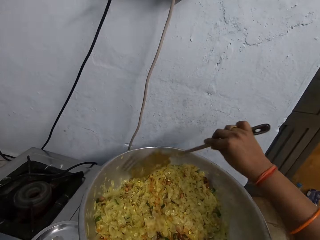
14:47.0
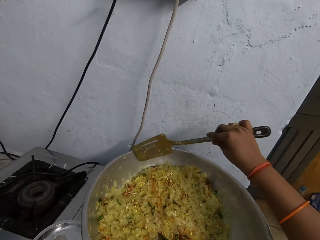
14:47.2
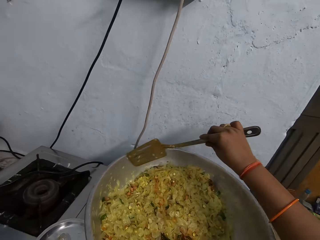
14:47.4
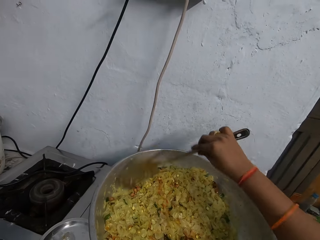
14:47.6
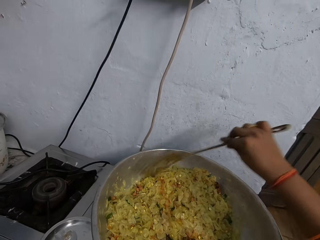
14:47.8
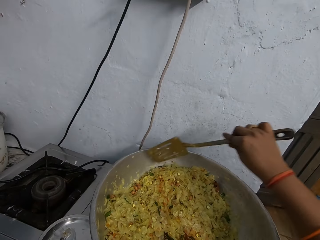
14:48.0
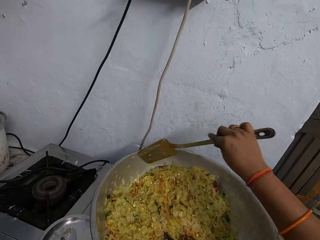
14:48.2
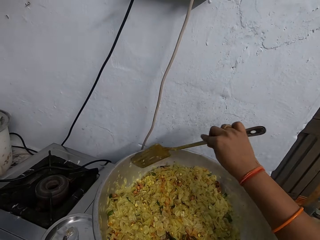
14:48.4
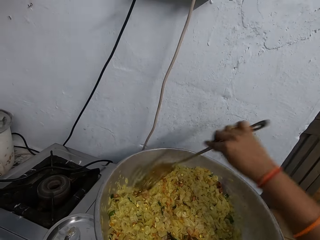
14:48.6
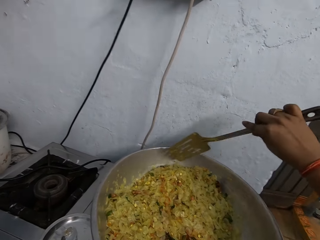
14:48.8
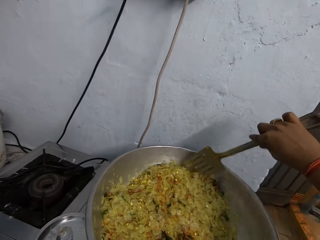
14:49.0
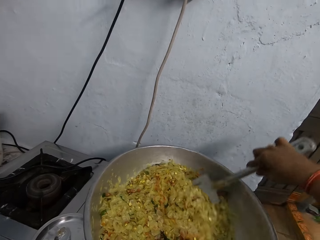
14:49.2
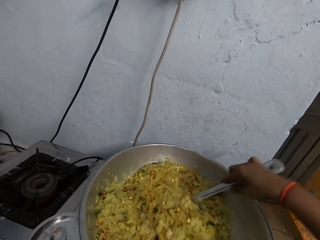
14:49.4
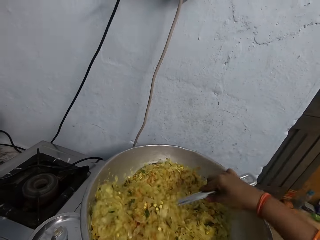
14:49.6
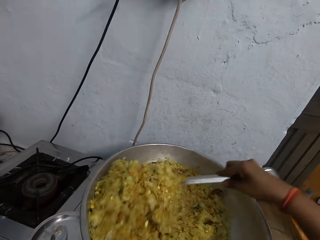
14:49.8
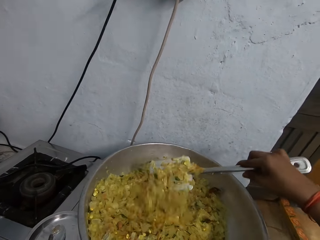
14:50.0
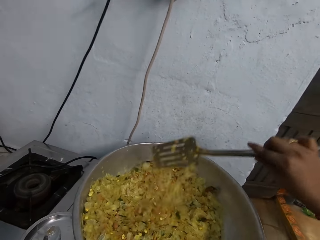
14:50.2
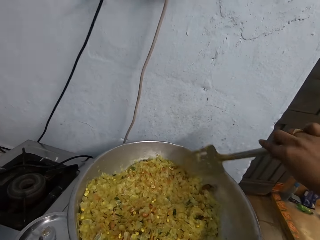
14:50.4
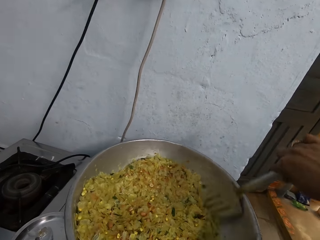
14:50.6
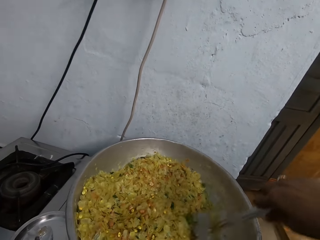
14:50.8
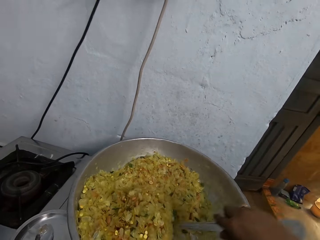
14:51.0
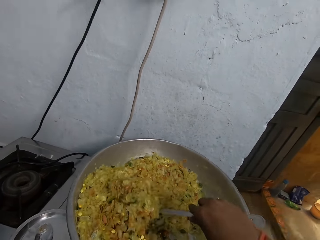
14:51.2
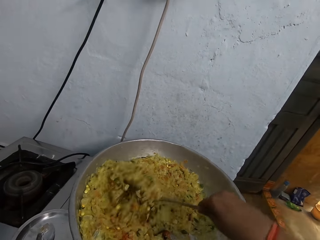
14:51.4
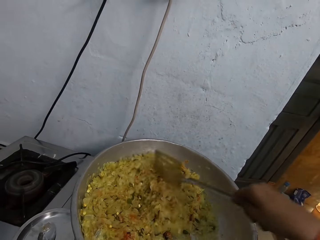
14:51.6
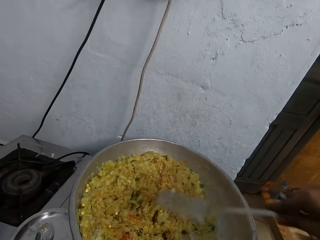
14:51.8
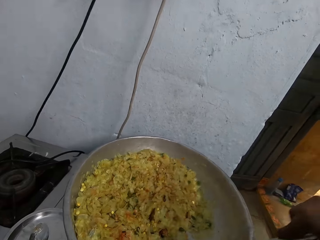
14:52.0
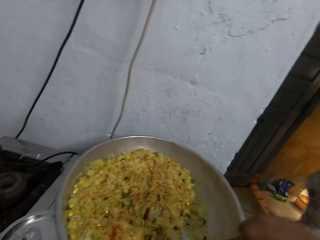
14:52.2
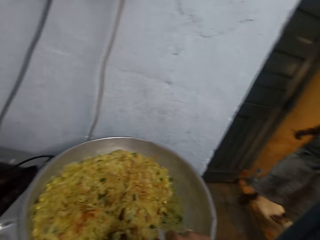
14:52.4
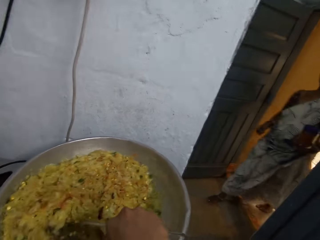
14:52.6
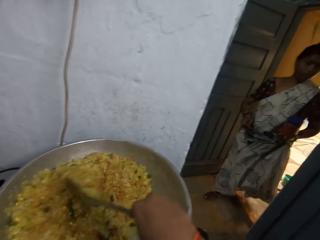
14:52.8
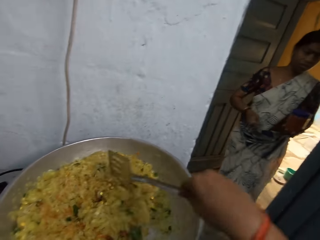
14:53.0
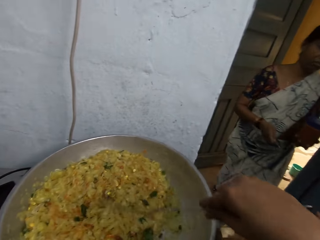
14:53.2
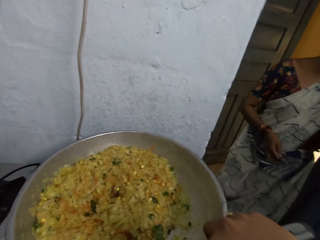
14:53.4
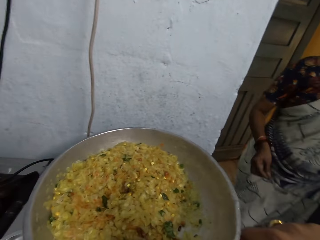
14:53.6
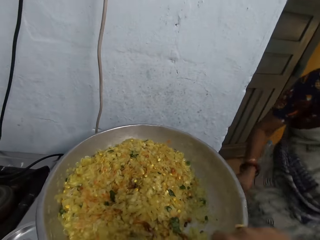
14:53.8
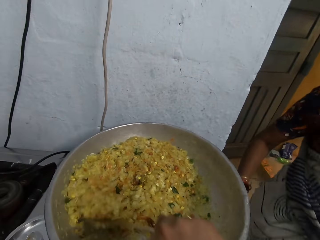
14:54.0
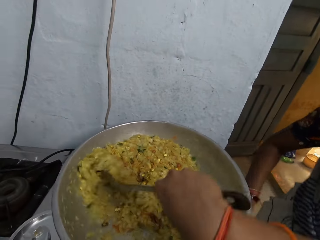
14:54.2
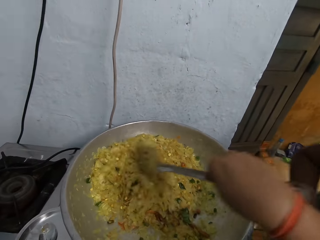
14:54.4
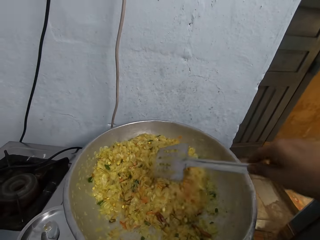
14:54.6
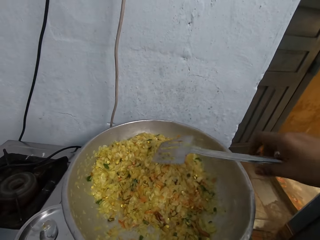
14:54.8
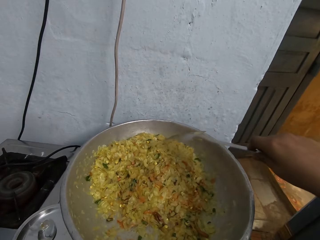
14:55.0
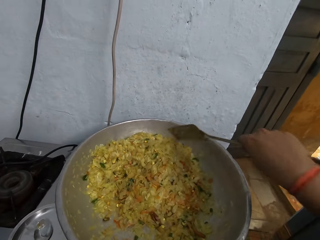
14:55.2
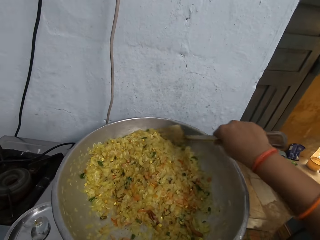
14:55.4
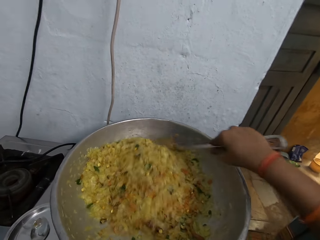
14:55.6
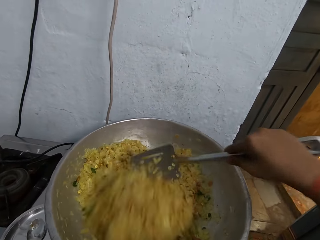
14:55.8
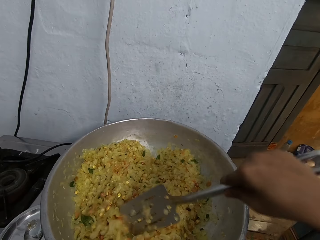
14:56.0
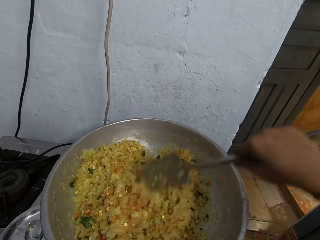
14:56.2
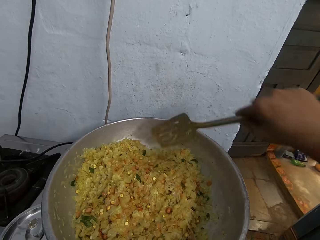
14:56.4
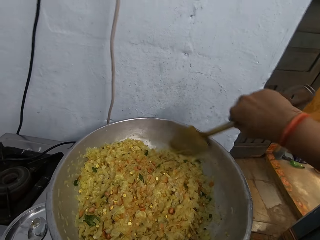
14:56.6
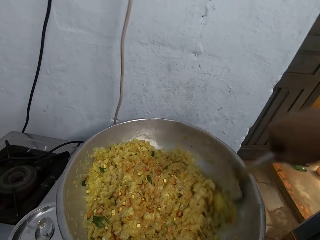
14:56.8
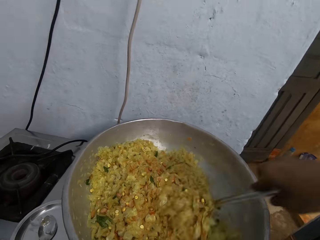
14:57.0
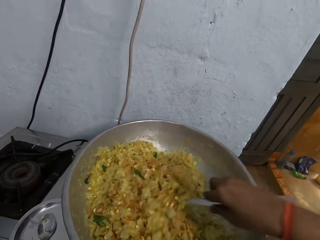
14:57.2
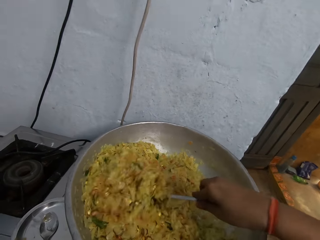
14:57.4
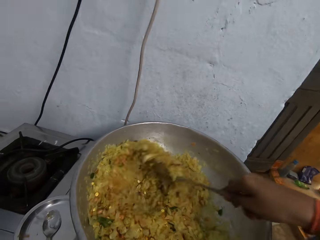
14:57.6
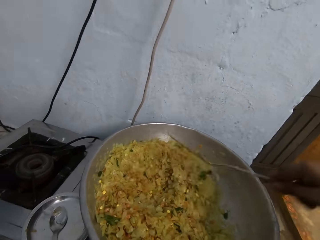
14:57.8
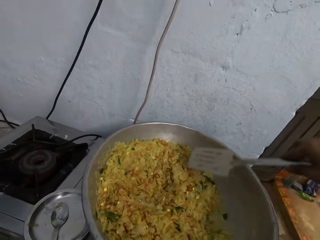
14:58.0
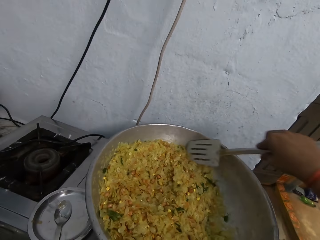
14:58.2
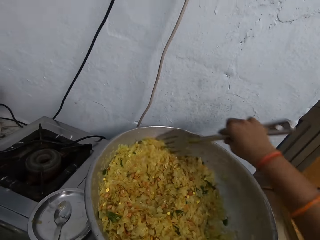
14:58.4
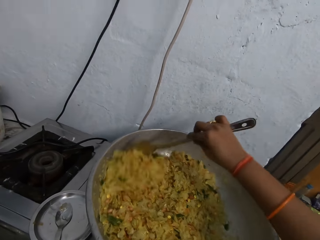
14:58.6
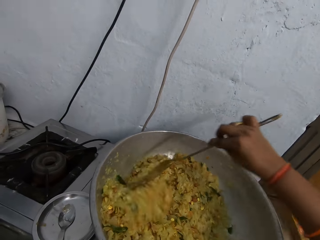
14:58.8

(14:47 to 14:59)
A lady walks in the kitchen. The camera wearer stirs food in the cooking pot with a cooking spoon.

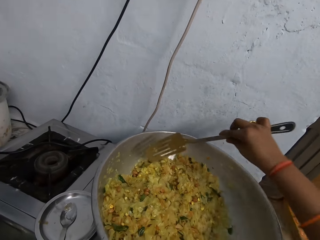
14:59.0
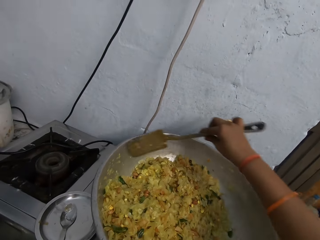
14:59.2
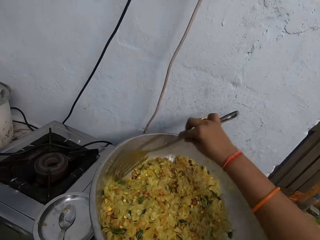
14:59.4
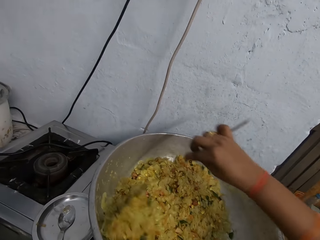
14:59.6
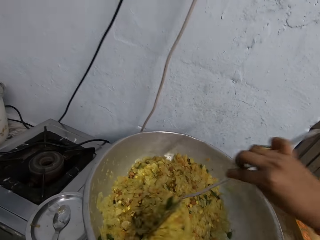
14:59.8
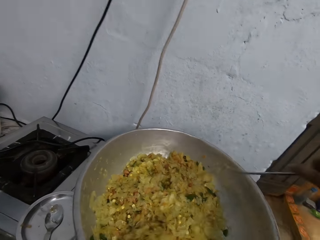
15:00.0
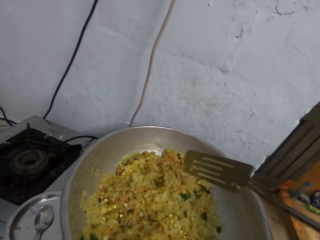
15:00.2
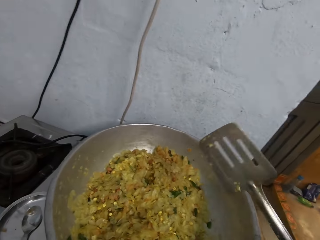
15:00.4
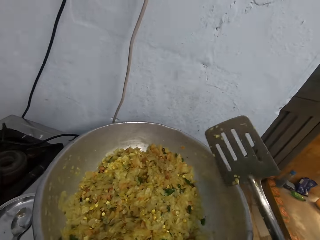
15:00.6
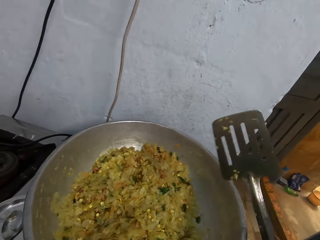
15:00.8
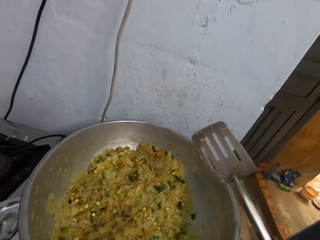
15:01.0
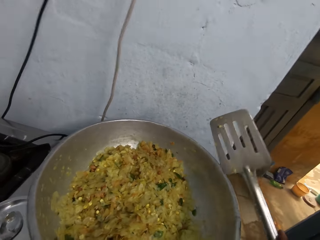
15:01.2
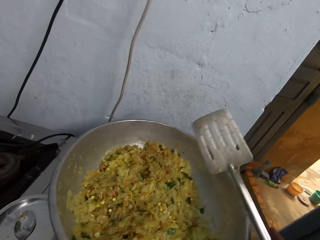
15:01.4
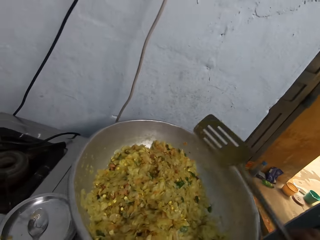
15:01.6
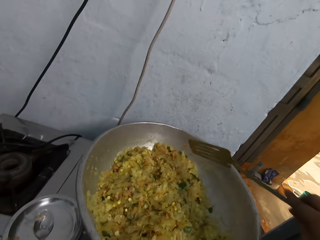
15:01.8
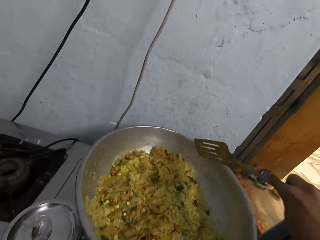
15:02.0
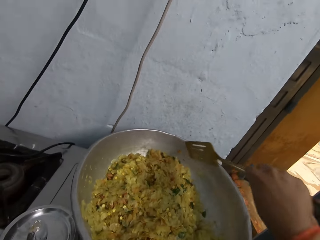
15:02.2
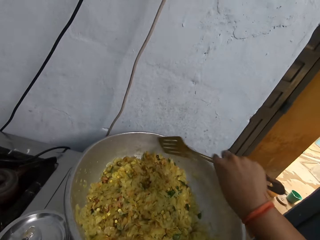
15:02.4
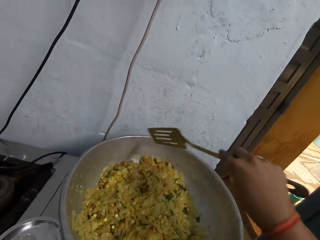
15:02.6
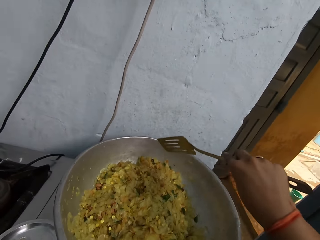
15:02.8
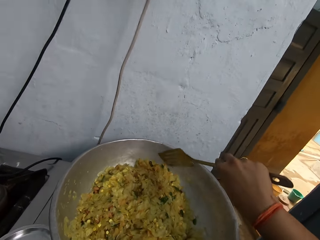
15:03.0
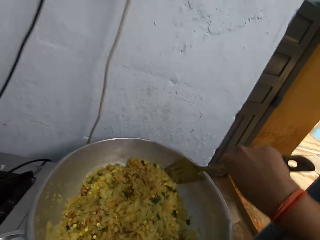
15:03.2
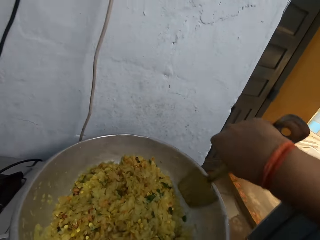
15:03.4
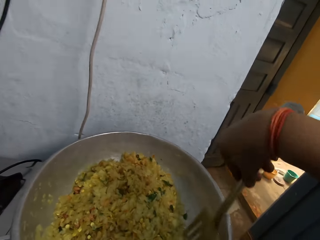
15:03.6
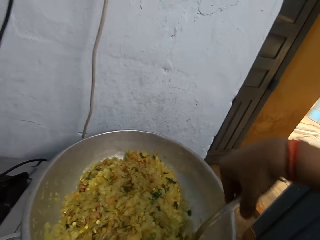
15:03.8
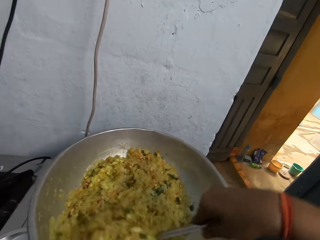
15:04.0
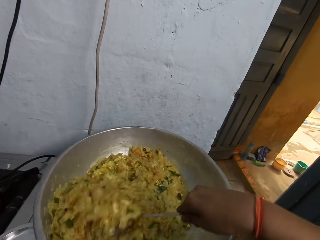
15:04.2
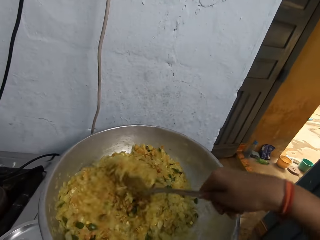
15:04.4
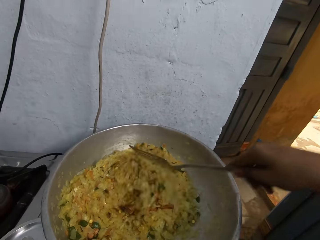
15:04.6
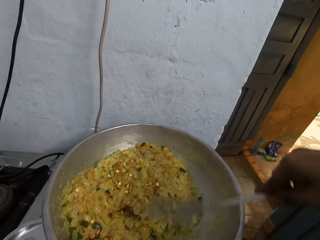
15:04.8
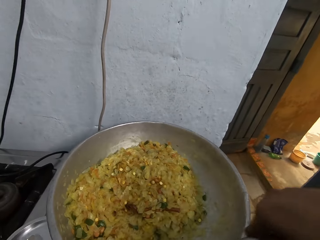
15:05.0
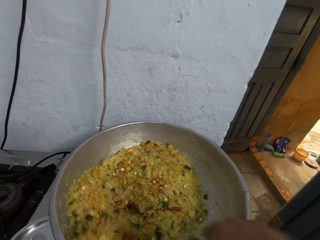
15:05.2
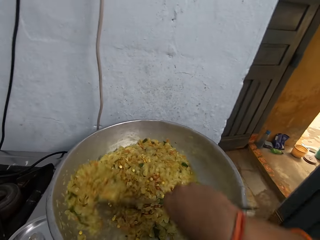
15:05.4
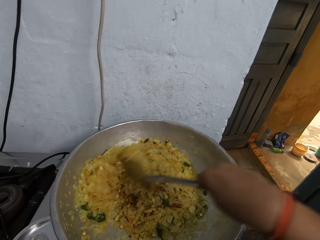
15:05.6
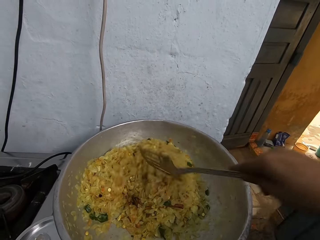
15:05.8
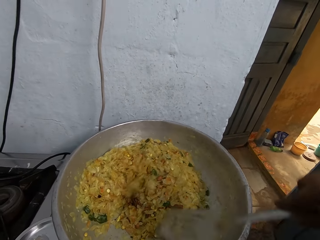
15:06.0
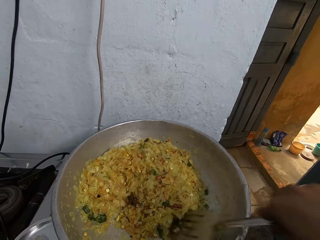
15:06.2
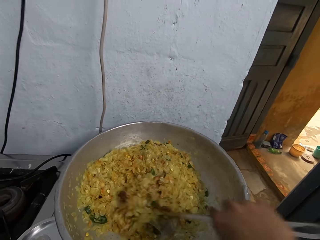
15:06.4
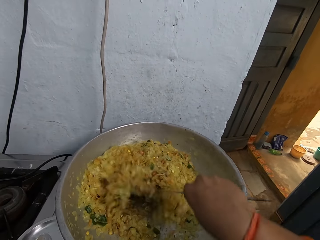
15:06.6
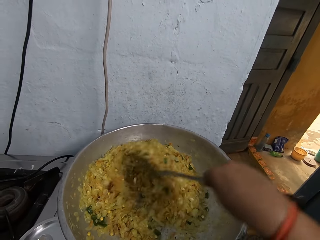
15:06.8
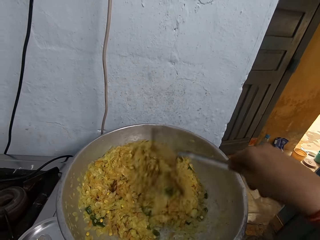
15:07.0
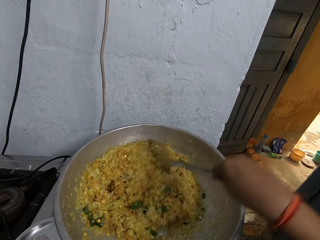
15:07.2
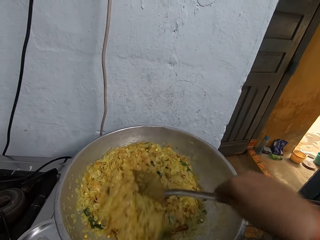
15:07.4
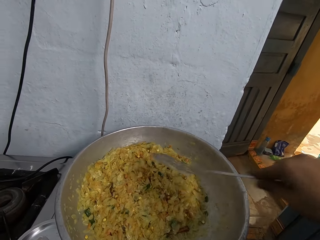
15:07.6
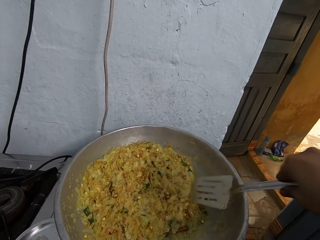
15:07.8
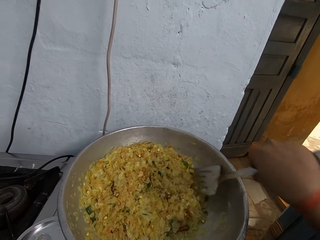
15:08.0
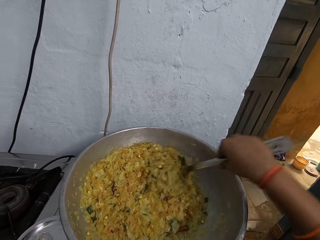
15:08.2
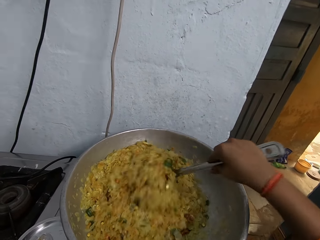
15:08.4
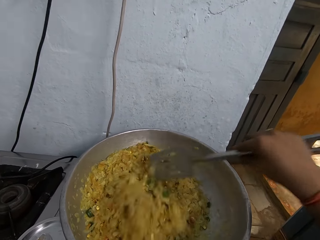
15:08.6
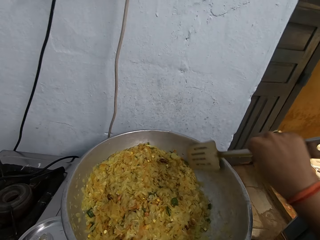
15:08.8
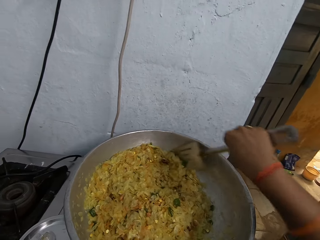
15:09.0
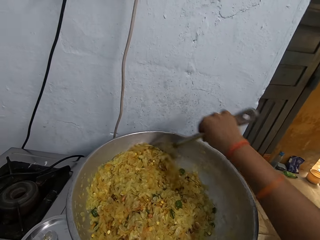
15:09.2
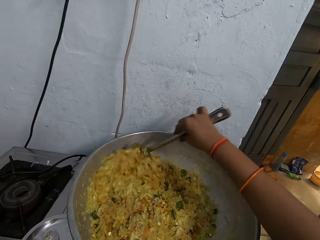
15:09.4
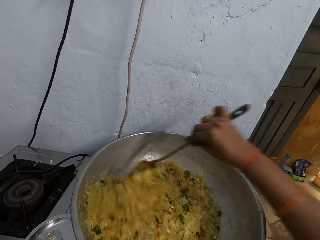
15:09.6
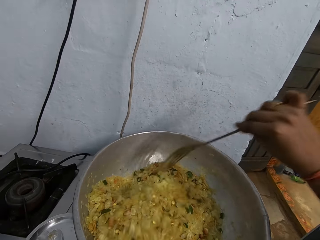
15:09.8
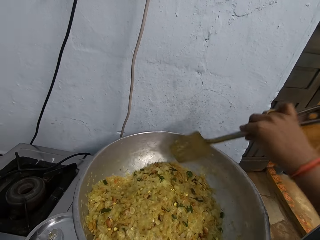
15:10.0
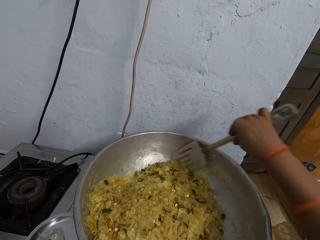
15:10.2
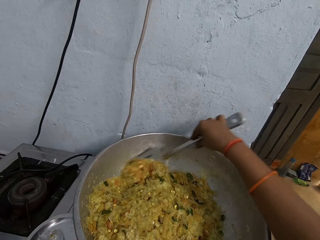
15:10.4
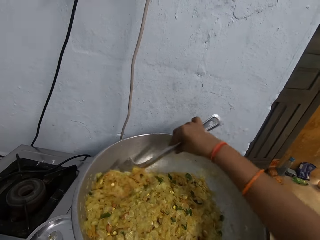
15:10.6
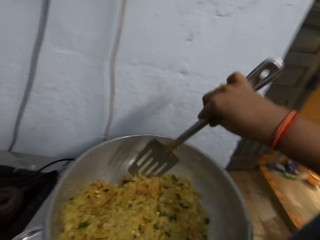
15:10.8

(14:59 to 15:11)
The camera wearer shakes the cooking spoon. They converse to the woman. They stir food in the cooking pot with the cooking spoon. The woman converses to the camera wearer.
